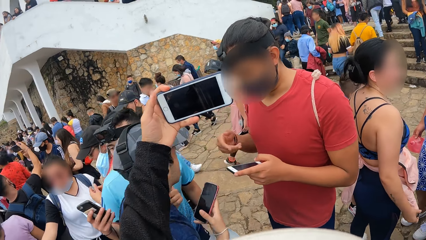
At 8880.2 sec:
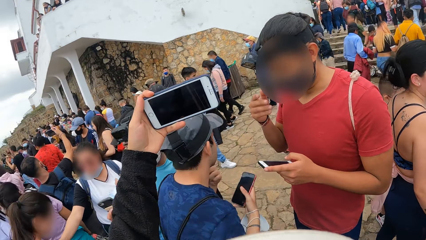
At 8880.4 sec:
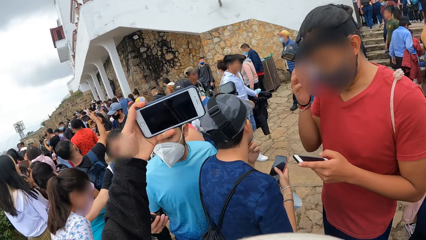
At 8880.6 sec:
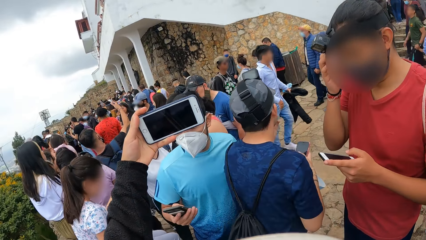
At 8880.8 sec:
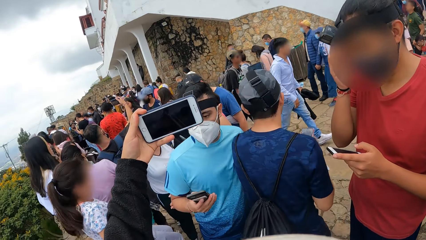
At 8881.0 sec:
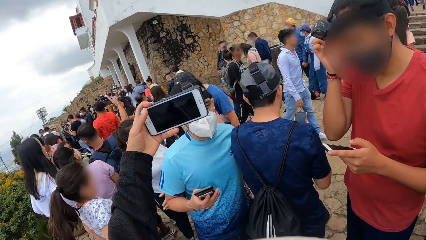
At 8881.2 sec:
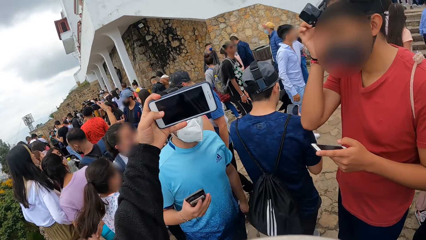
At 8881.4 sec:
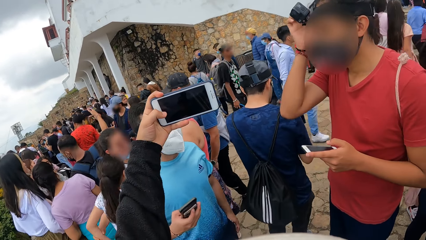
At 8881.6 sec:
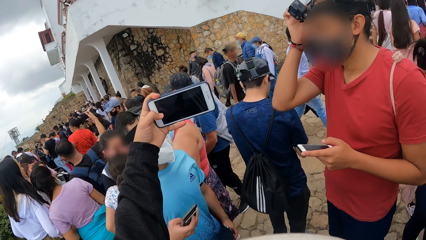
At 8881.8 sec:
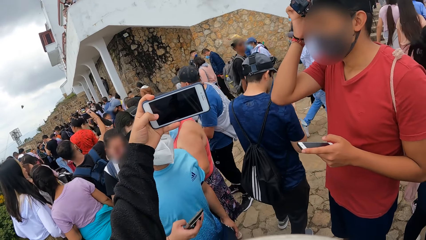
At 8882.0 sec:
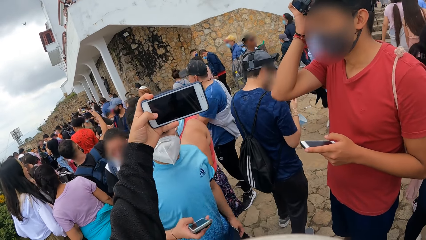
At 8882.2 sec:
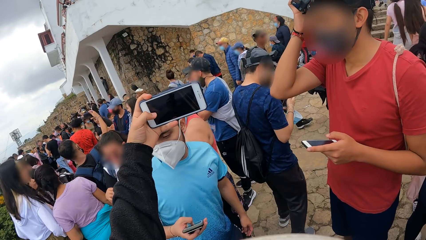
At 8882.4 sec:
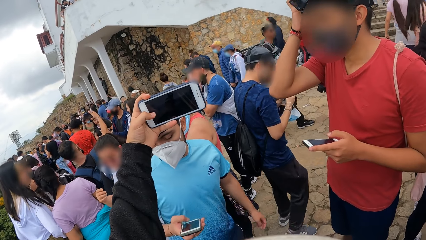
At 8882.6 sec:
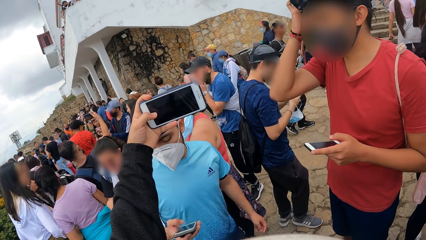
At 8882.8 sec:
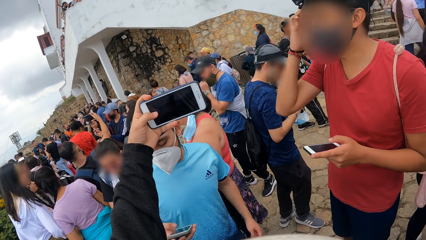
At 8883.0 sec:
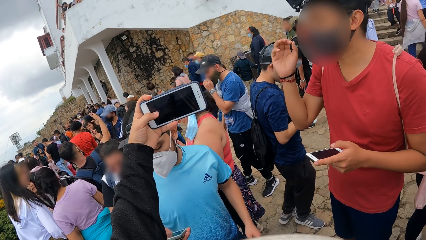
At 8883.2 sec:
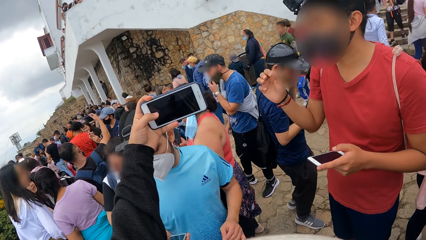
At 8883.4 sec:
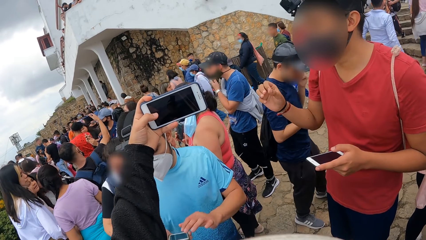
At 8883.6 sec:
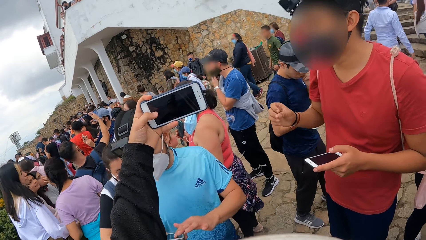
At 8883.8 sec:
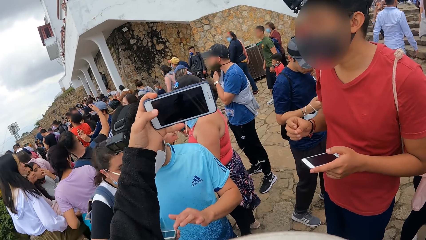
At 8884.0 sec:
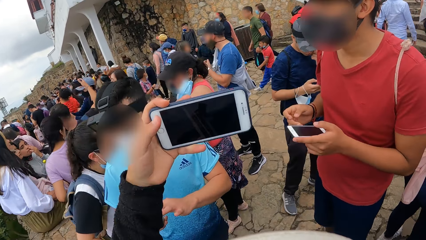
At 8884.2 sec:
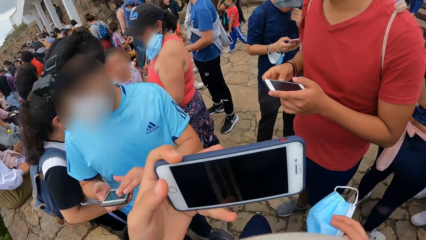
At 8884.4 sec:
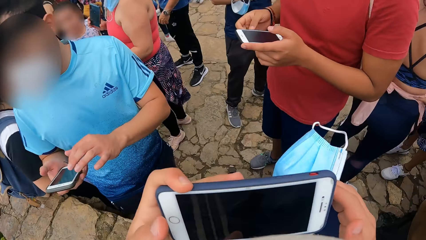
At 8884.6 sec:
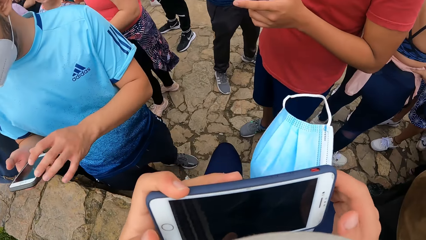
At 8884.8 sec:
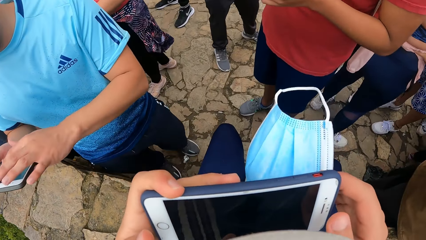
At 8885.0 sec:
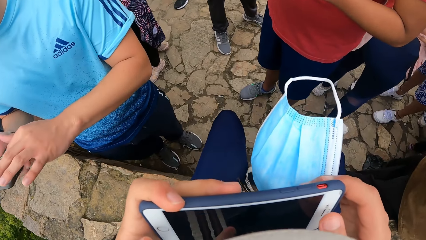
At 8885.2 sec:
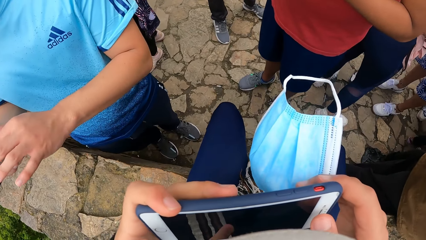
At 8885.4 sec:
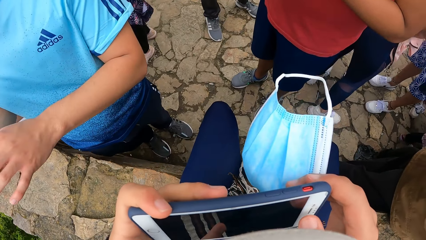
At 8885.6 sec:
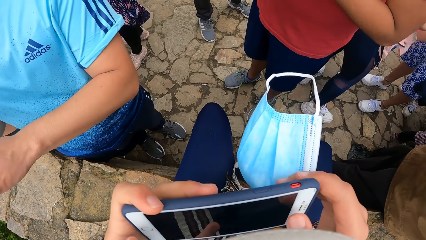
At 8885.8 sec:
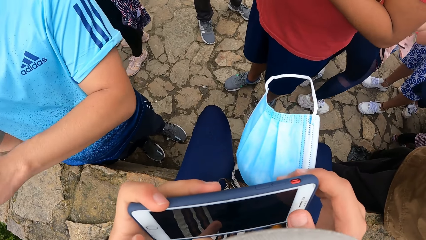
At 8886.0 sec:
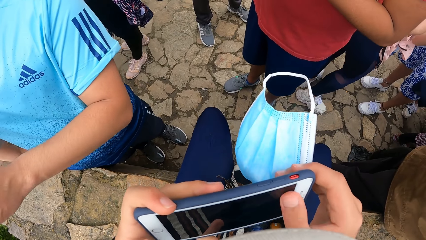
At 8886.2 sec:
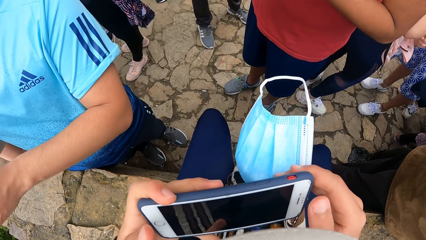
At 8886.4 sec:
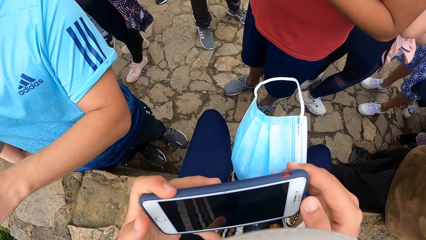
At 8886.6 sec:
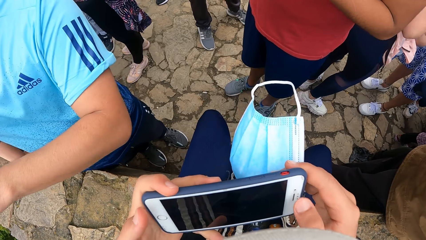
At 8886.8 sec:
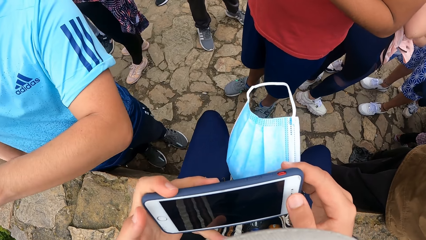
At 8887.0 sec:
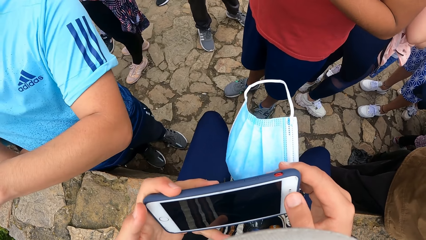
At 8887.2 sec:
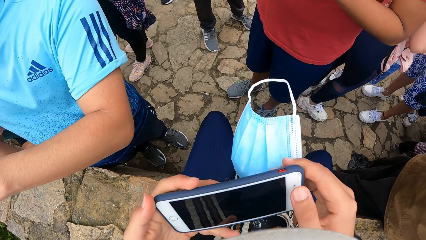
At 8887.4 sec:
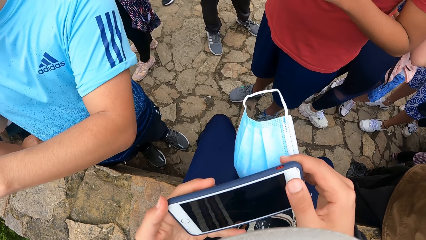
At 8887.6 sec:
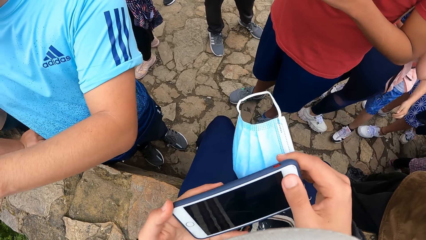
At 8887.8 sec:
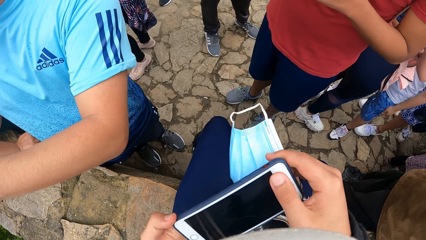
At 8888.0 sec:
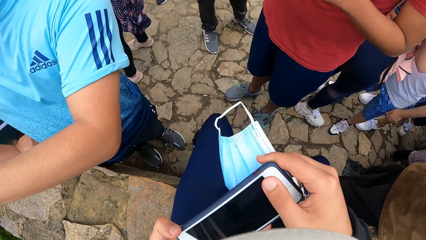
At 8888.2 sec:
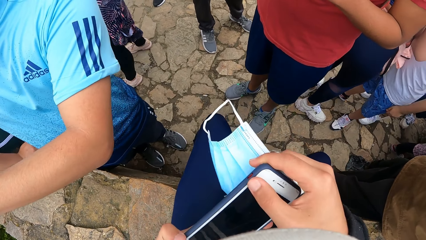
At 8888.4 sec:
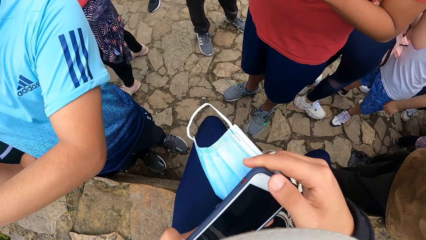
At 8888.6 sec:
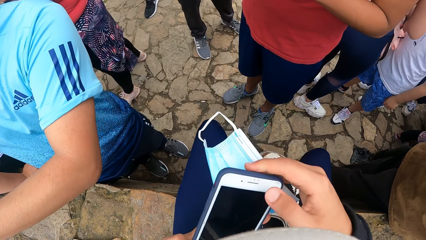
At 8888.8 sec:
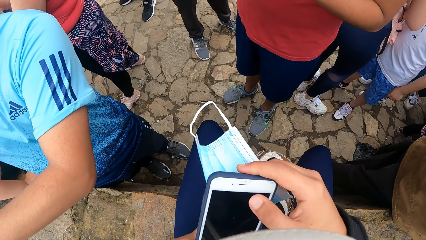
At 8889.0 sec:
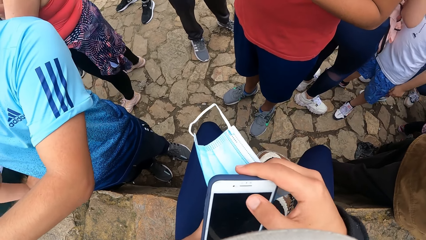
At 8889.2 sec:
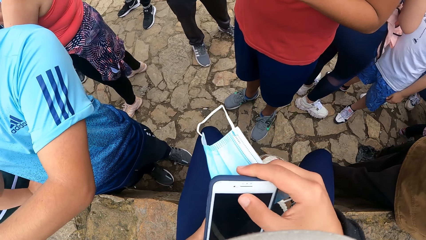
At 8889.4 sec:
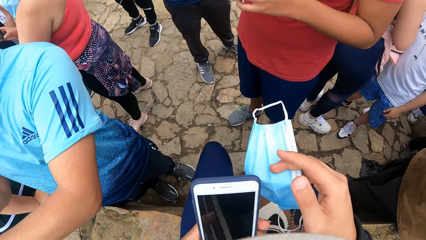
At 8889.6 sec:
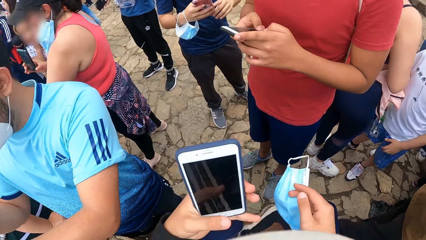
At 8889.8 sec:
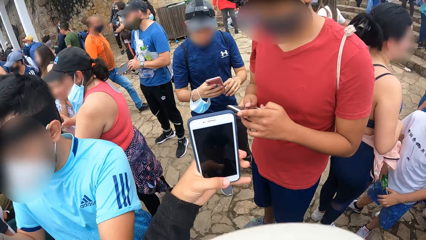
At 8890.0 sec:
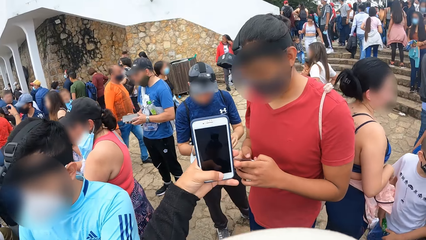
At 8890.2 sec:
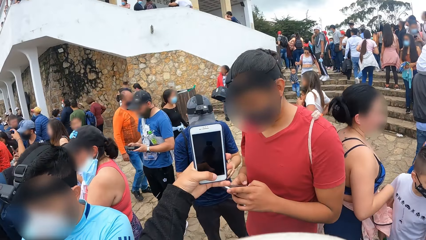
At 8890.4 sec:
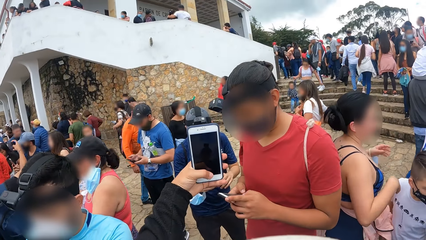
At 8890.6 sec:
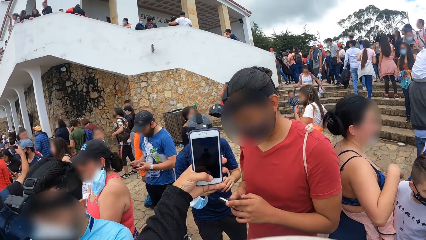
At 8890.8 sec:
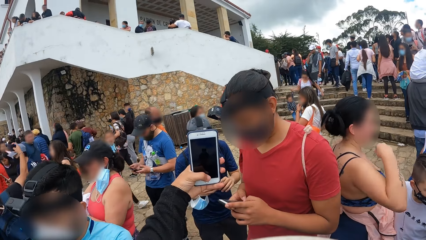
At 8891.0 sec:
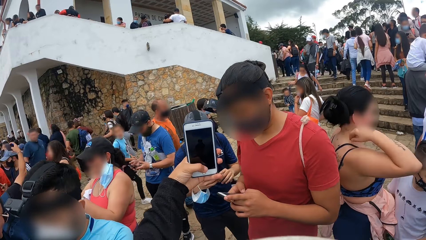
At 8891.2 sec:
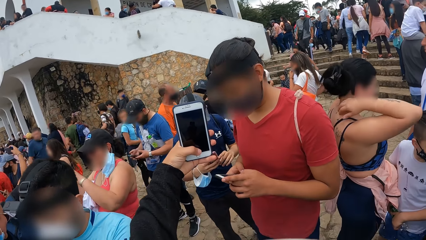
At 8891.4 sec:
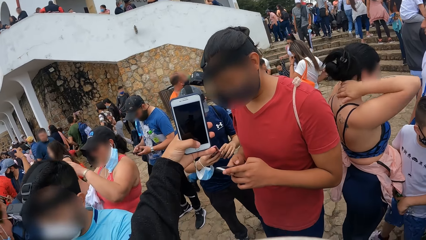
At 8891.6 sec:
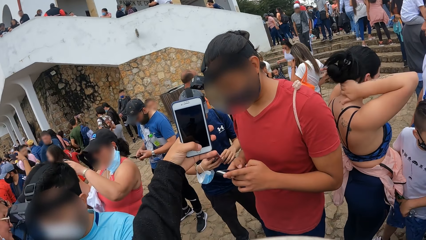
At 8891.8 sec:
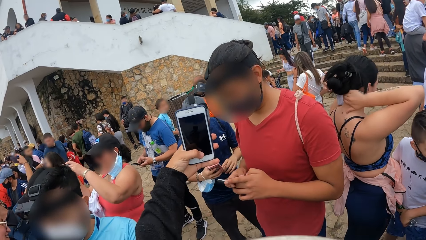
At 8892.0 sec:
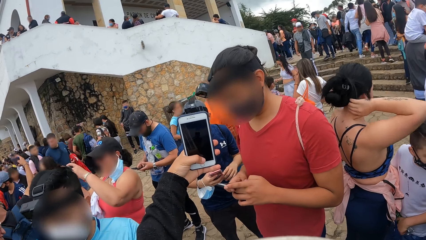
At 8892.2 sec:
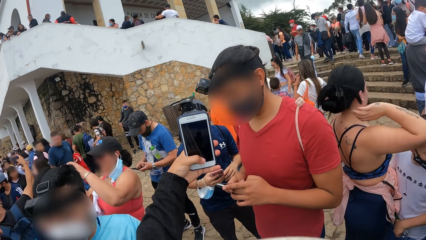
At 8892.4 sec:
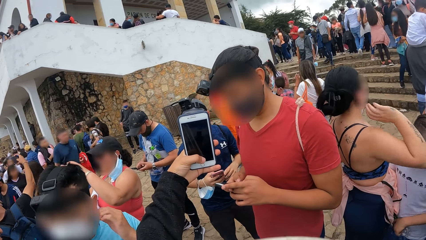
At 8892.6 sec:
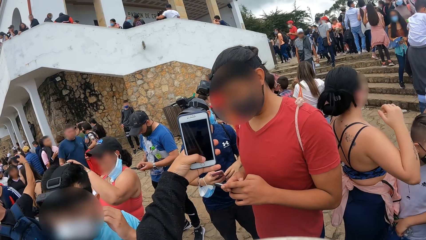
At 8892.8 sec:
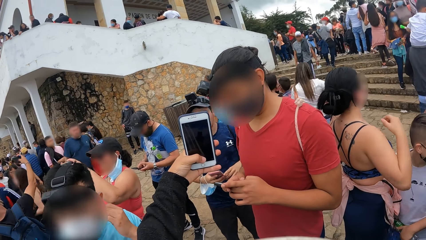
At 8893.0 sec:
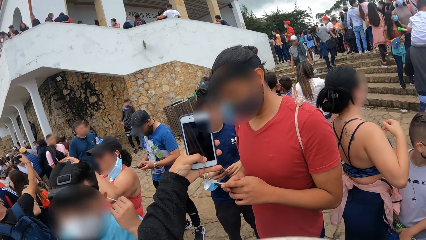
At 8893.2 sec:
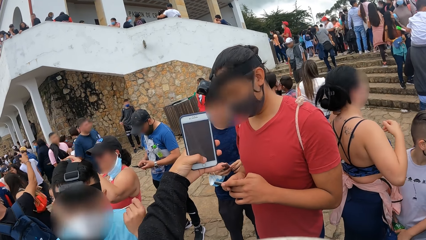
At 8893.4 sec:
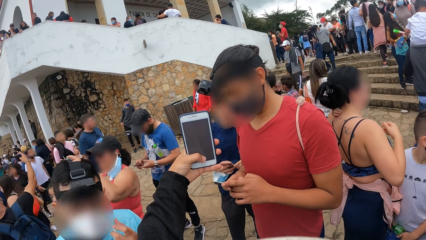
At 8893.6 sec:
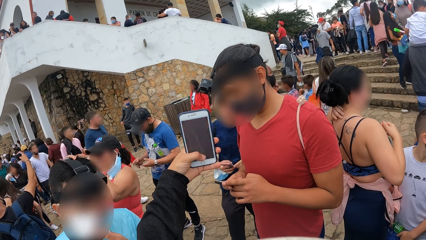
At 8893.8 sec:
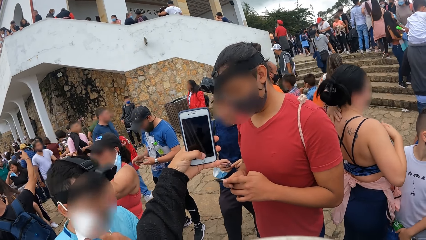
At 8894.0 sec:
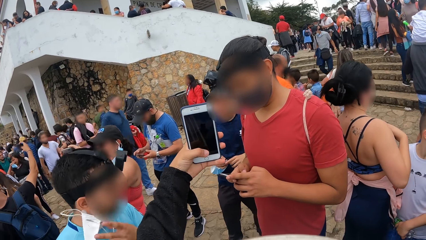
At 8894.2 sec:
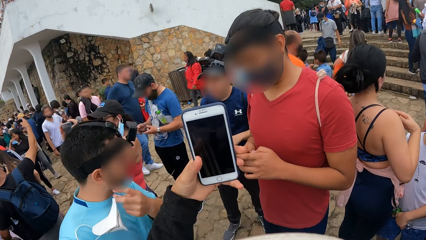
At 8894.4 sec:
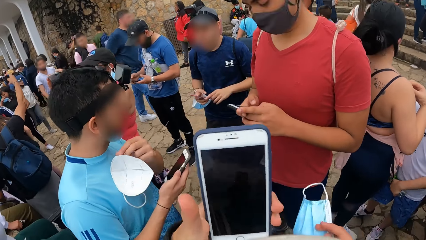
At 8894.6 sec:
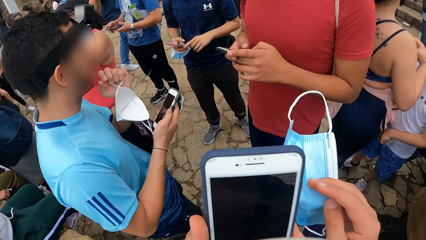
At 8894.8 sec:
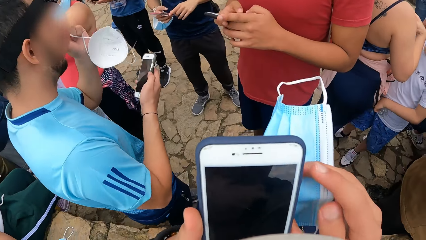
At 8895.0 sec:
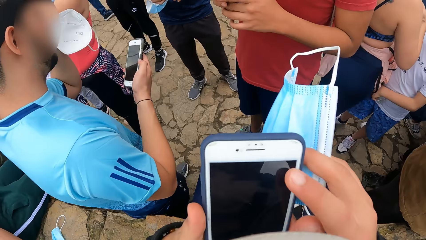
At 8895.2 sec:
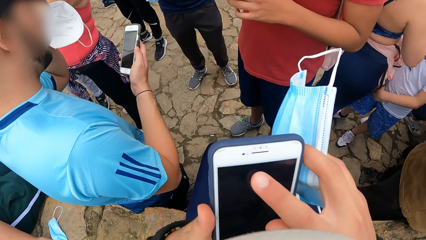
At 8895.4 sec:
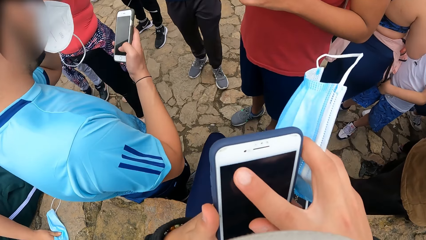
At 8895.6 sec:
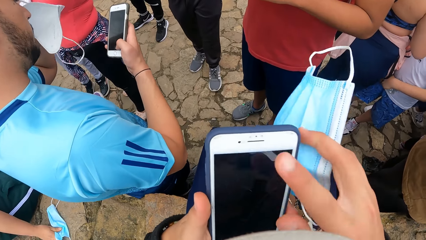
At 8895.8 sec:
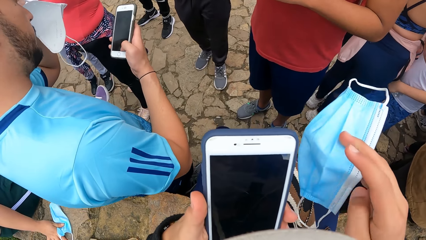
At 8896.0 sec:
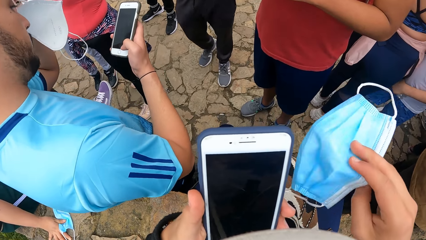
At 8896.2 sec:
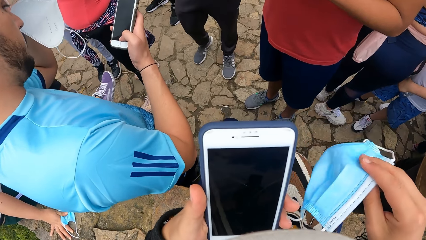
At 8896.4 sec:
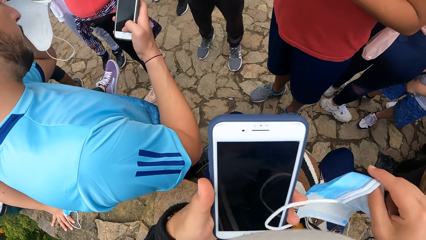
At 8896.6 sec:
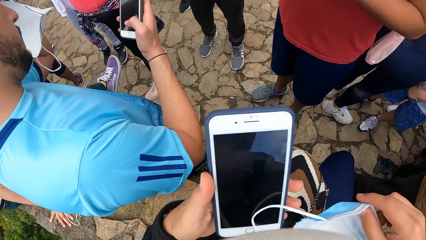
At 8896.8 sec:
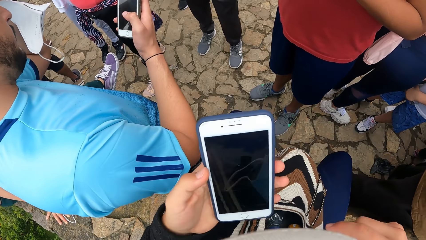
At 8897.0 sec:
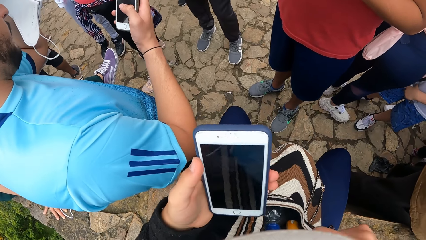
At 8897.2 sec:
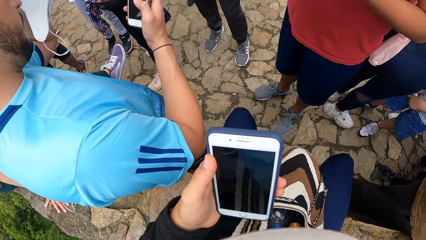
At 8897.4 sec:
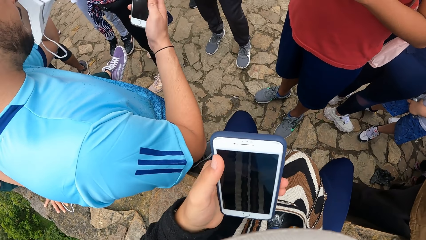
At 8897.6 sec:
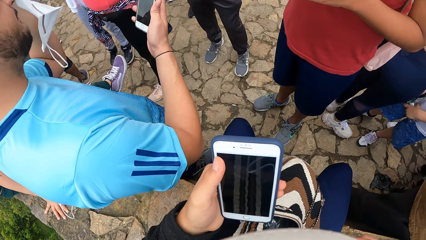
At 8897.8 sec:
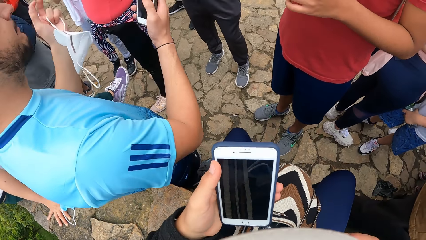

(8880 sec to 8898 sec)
A man scratches his head with his right hand. The camera wearer operates the phone with his left hand. Another man operates the phone with his left hand. The camera wearer operates the phone with his hands. He stretches his left hand. The first man operates the phone with his hands. The camera wearer operates the phone with his left hand. The other man removes his nose mask with his right hand and operates the phone with his right hand.
